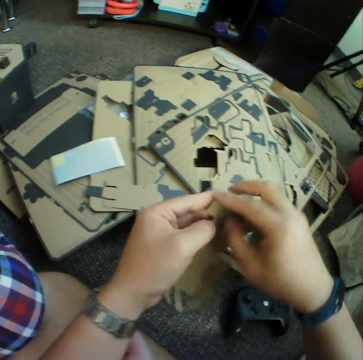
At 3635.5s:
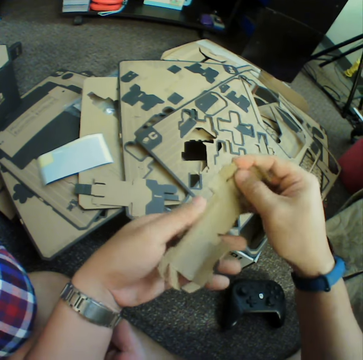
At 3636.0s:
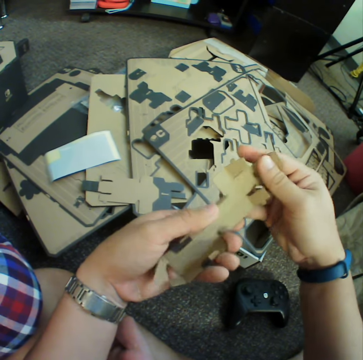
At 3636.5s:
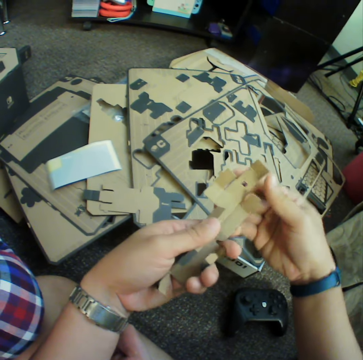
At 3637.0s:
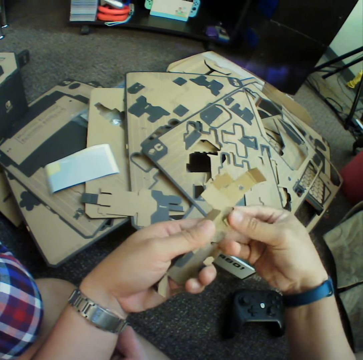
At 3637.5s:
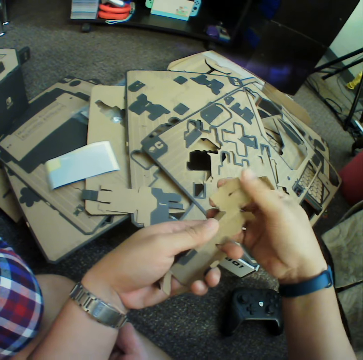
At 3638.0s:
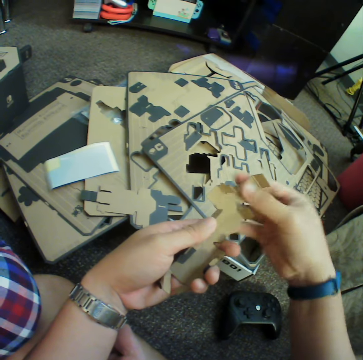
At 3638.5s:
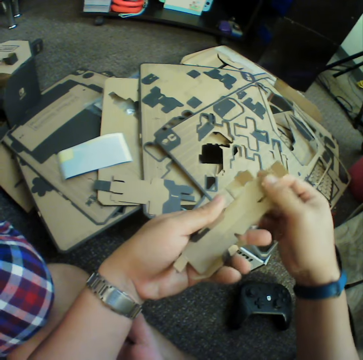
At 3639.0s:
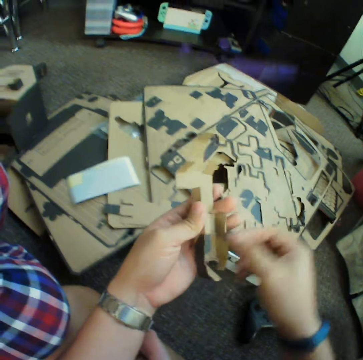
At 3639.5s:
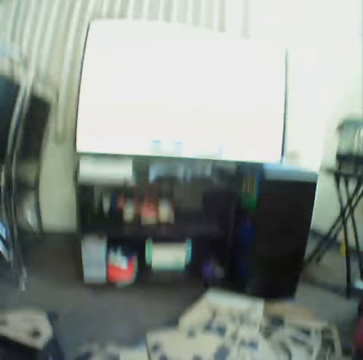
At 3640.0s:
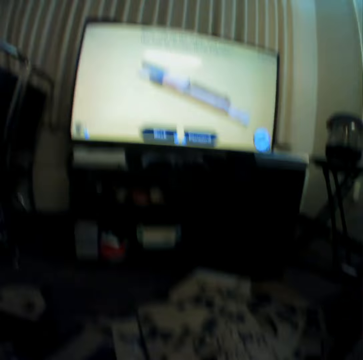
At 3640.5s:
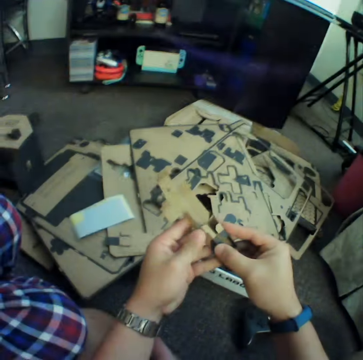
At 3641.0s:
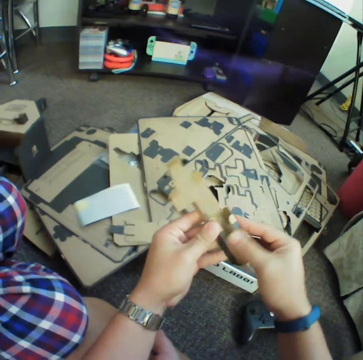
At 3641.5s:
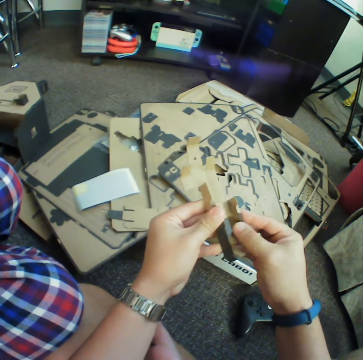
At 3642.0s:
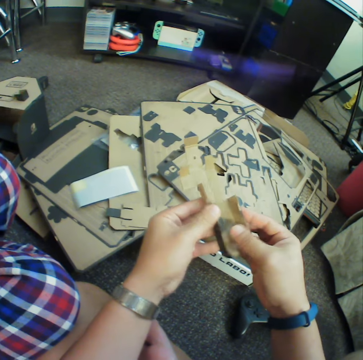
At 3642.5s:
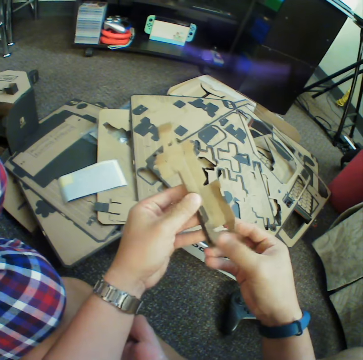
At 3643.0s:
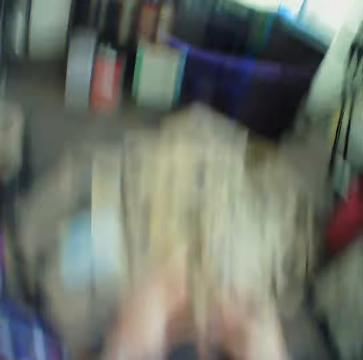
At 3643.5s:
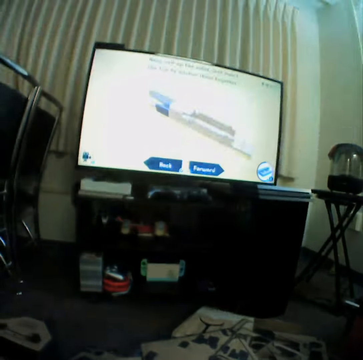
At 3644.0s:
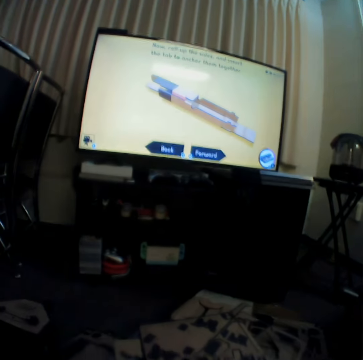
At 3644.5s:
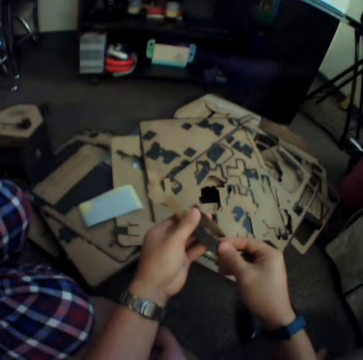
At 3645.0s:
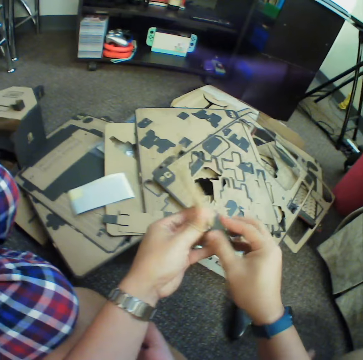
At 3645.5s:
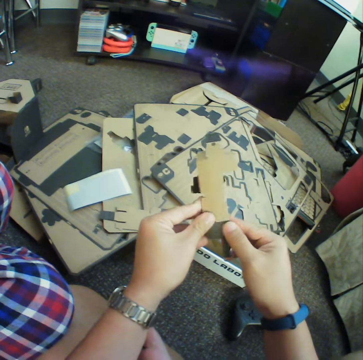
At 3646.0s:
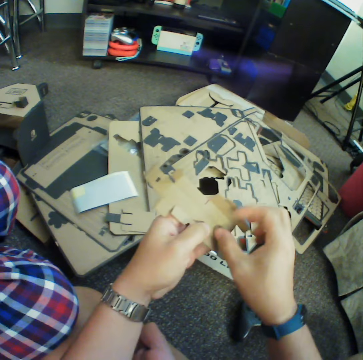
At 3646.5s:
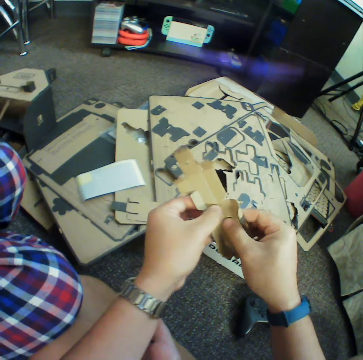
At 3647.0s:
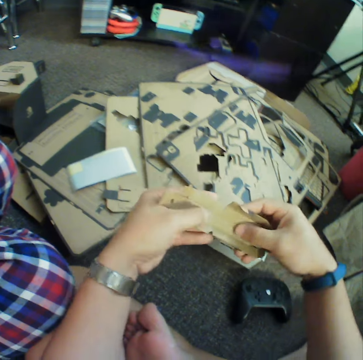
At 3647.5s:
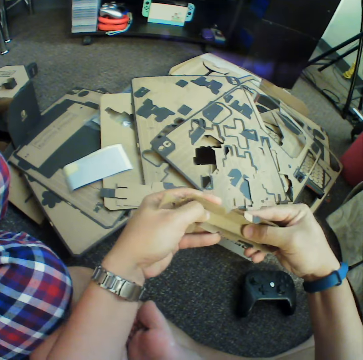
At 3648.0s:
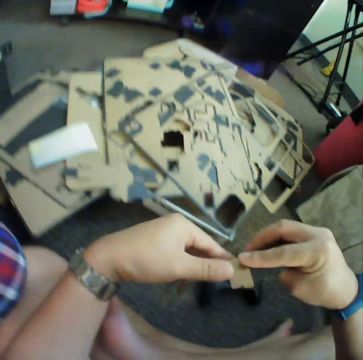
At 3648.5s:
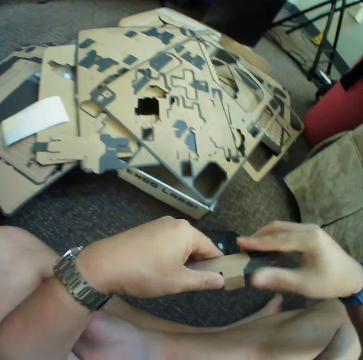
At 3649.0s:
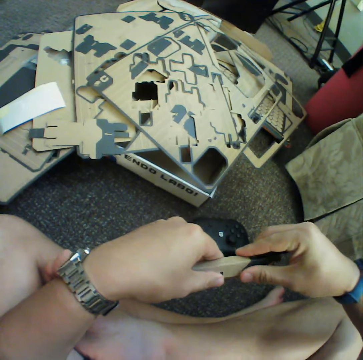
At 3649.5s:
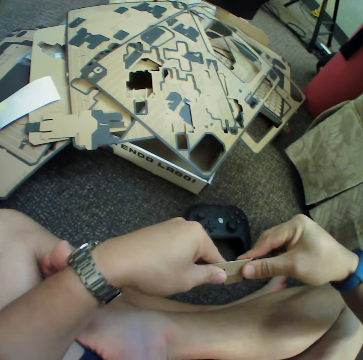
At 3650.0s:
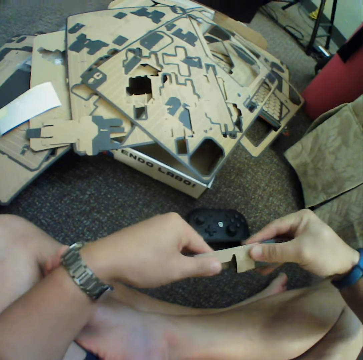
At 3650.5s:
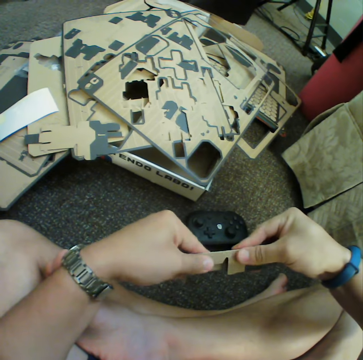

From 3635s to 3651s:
The camera wearer watches television. They inspect the piece. They watch television. They inspect the piece. They fold the piece.

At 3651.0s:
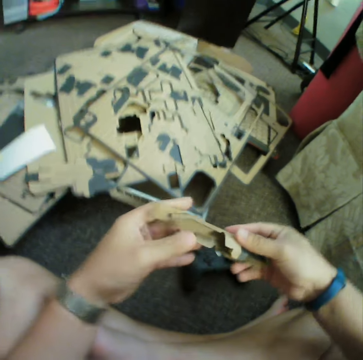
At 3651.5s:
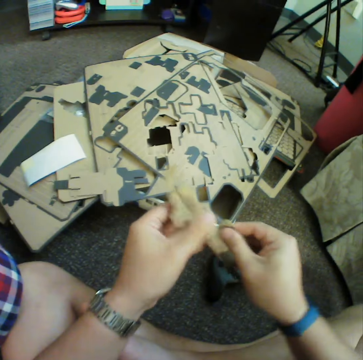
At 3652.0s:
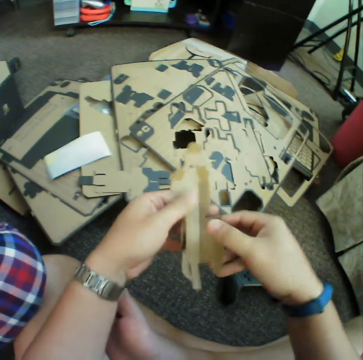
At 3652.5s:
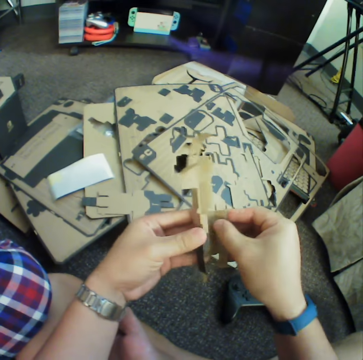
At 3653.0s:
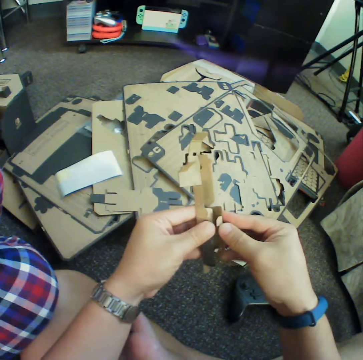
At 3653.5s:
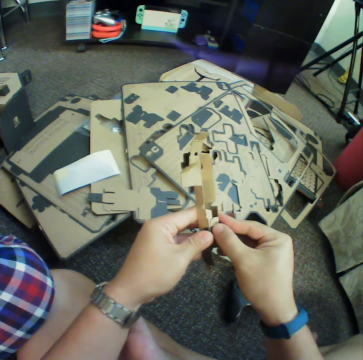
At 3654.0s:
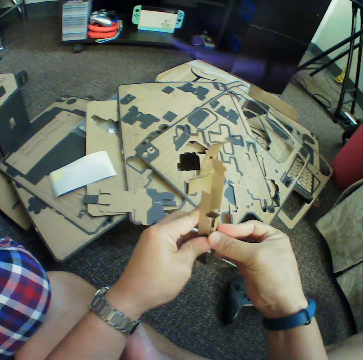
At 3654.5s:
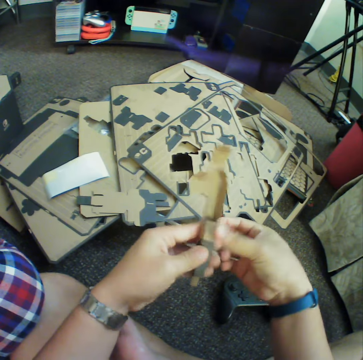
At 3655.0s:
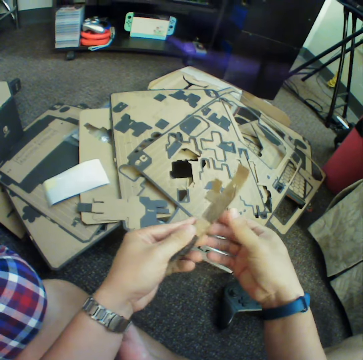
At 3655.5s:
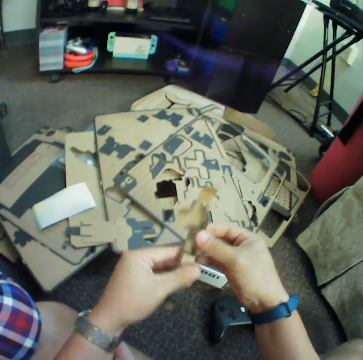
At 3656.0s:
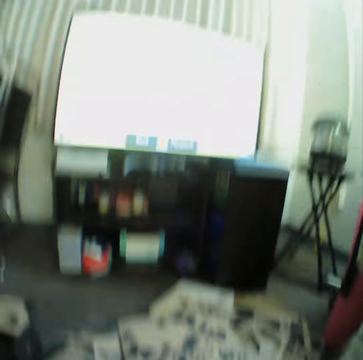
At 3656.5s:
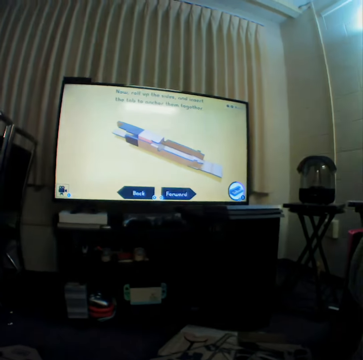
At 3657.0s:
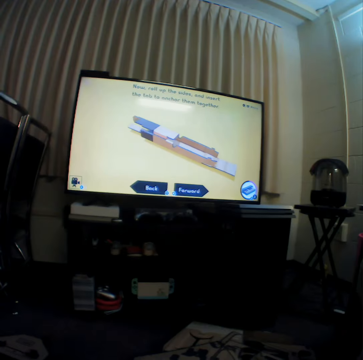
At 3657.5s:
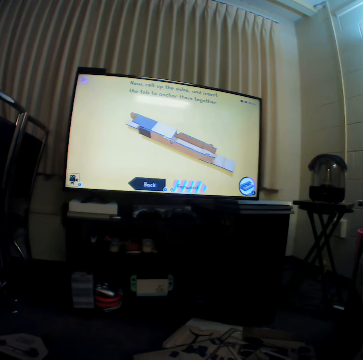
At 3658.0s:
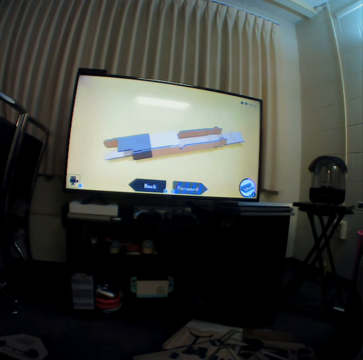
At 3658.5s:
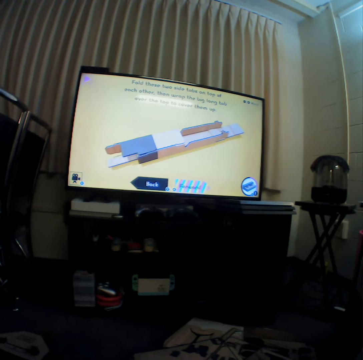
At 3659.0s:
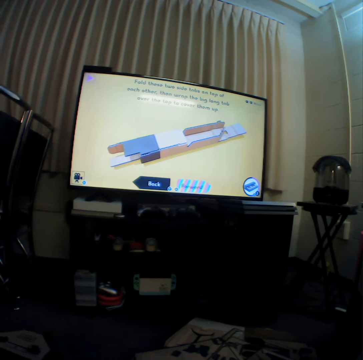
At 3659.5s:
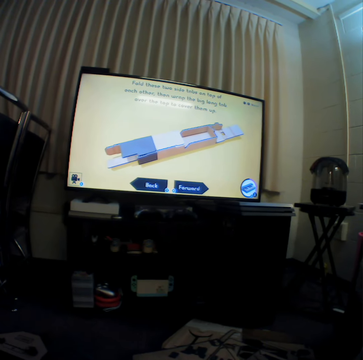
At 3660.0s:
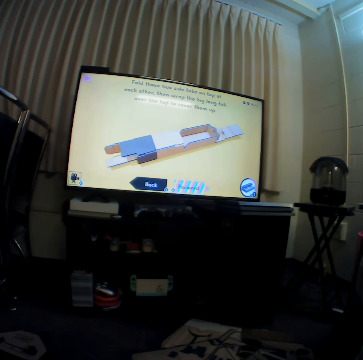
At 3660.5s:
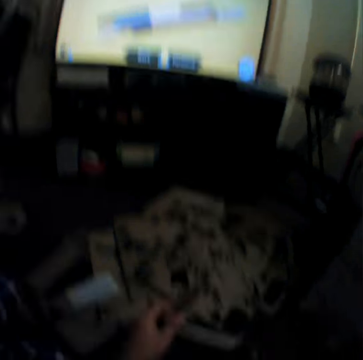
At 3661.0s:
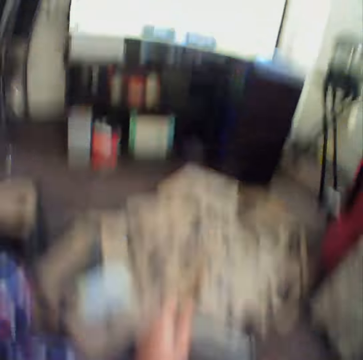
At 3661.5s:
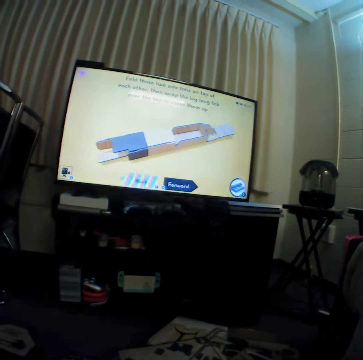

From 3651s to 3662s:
The camera wearer watches television.

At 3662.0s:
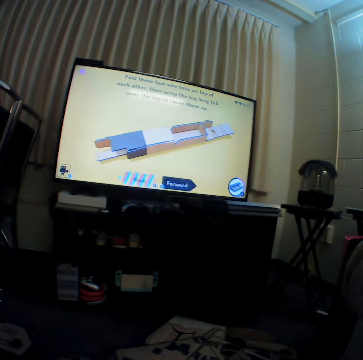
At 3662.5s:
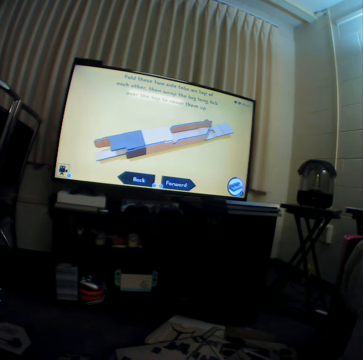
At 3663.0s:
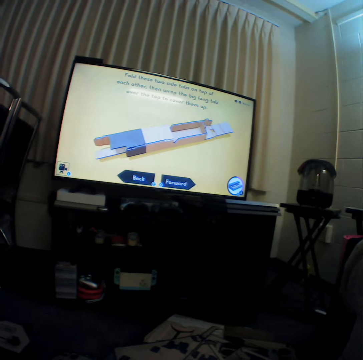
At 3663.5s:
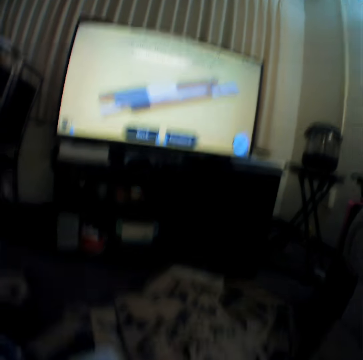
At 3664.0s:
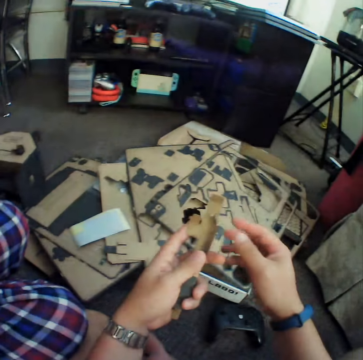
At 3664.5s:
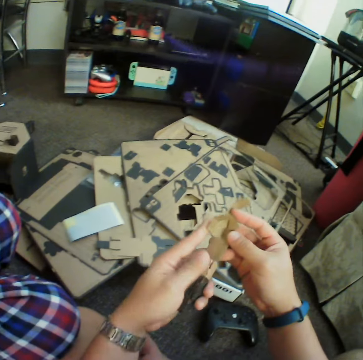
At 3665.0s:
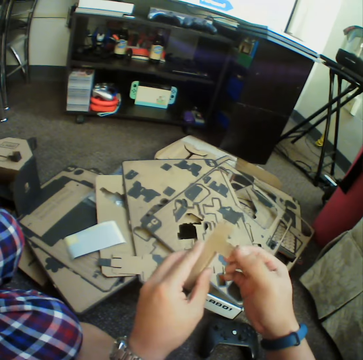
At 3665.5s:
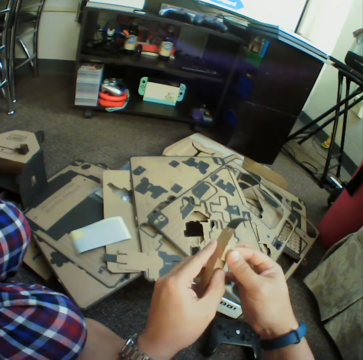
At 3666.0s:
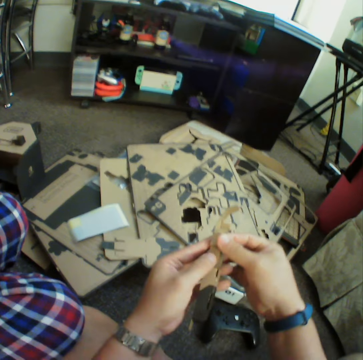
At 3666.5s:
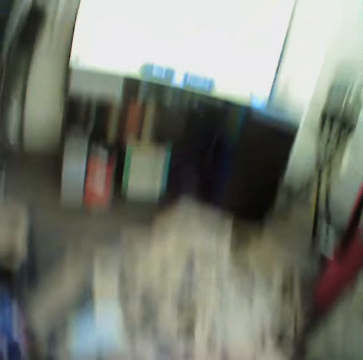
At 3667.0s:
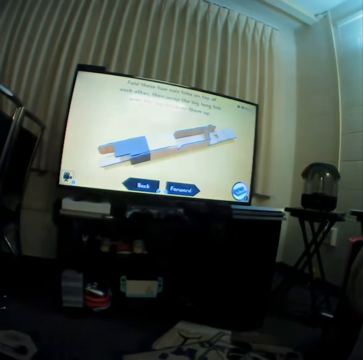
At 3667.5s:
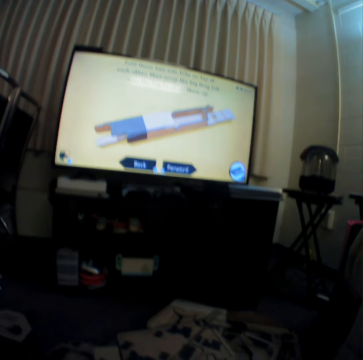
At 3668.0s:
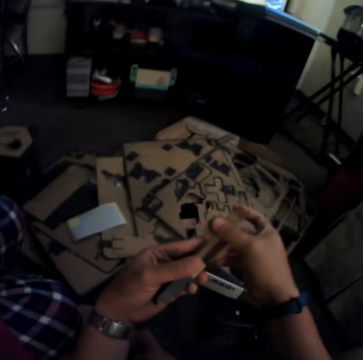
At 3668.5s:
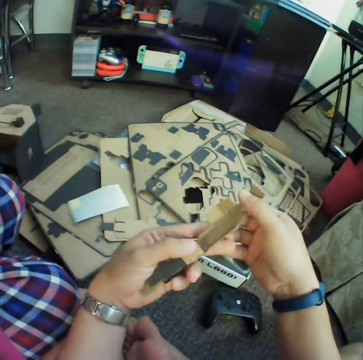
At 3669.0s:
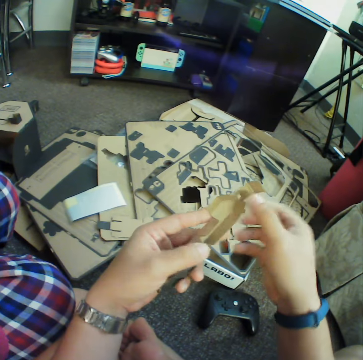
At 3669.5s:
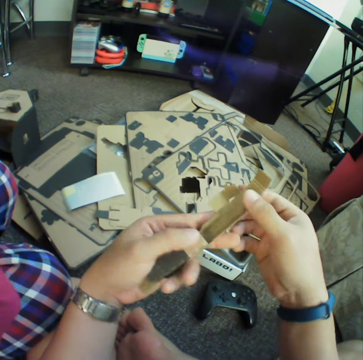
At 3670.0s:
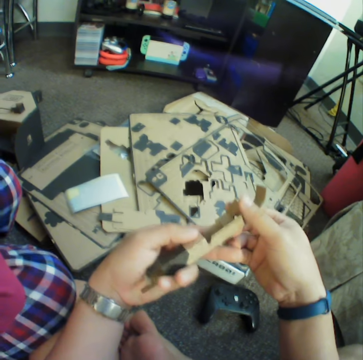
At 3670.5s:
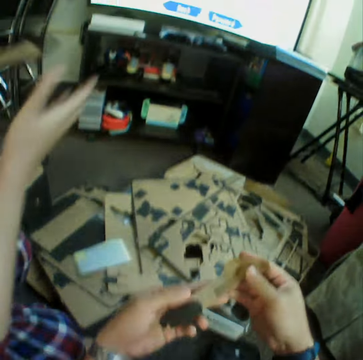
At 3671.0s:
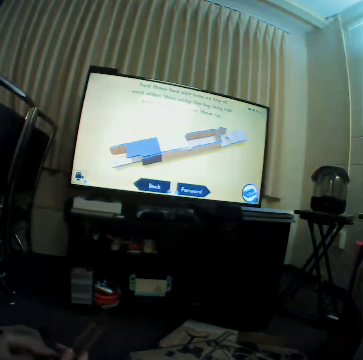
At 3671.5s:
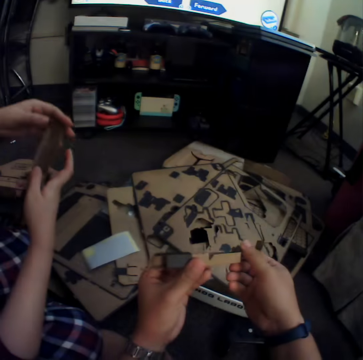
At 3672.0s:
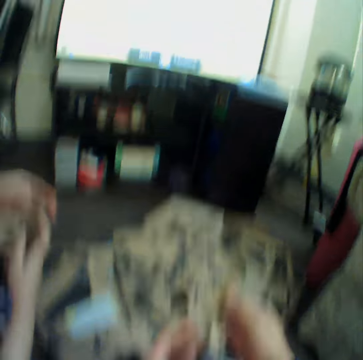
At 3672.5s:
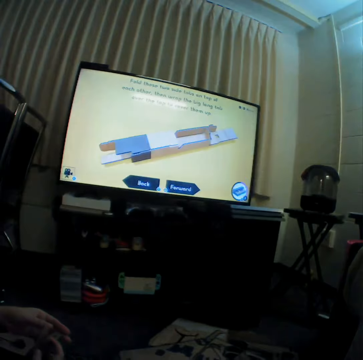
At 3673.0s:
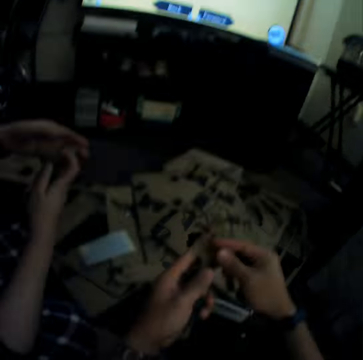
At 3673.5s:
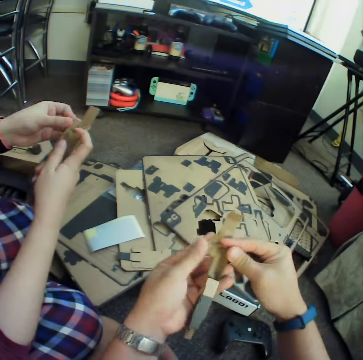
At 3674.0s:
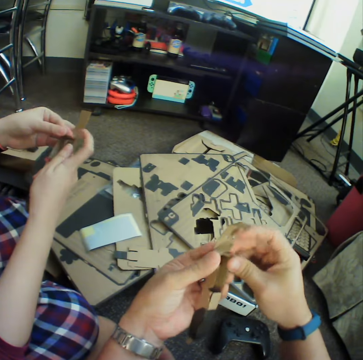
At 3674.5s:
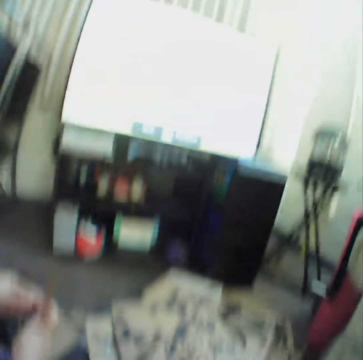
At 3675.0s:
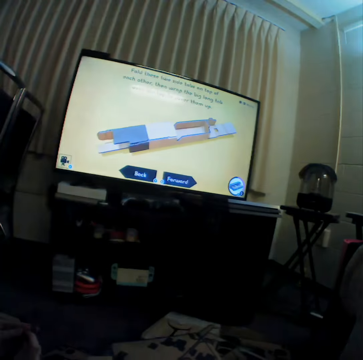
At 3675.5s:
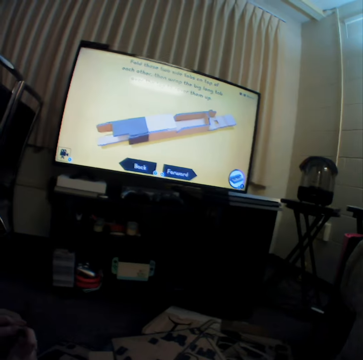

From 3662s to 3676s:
The camera wearer folds the piece. They watch television. They inspect the piece. They watch television. Someone puts the piece of puzzle together. The camera wearer inspects the piece. They watch television. They fold the piece. They watch television.
